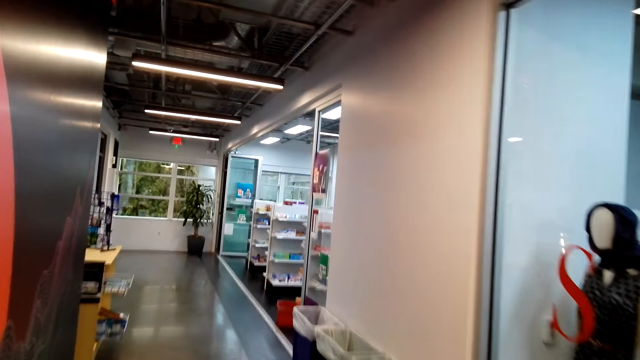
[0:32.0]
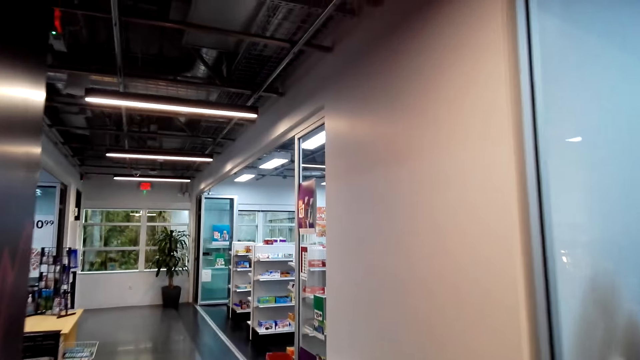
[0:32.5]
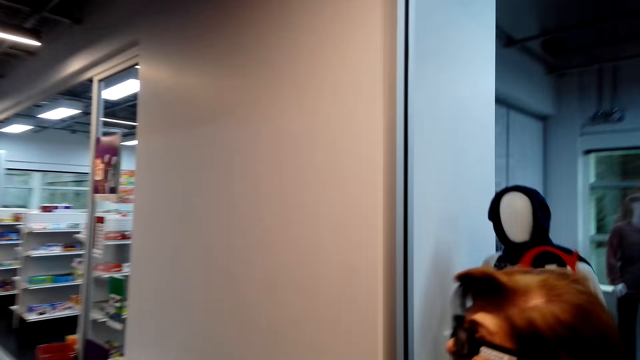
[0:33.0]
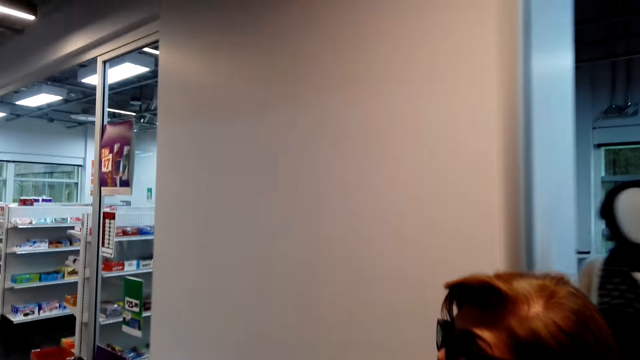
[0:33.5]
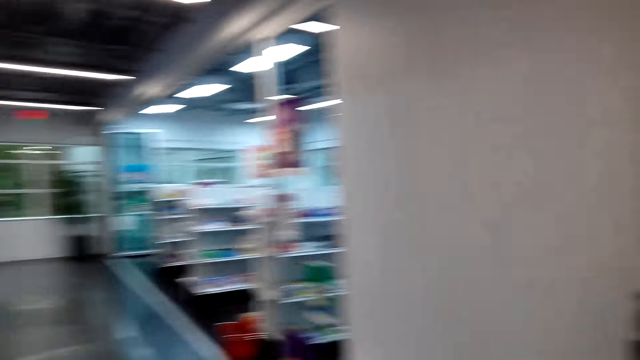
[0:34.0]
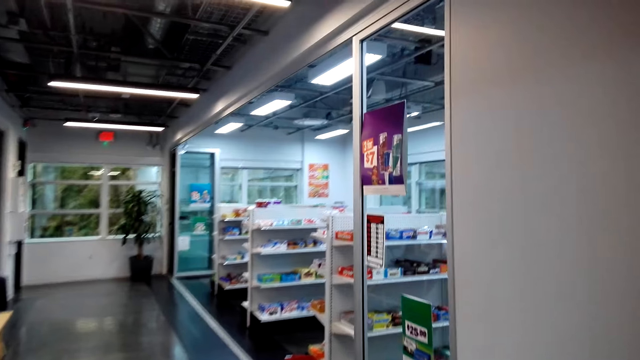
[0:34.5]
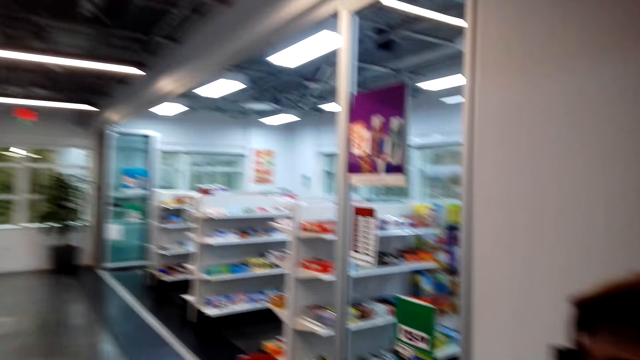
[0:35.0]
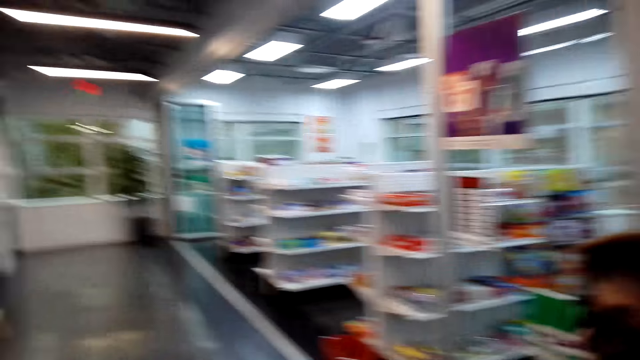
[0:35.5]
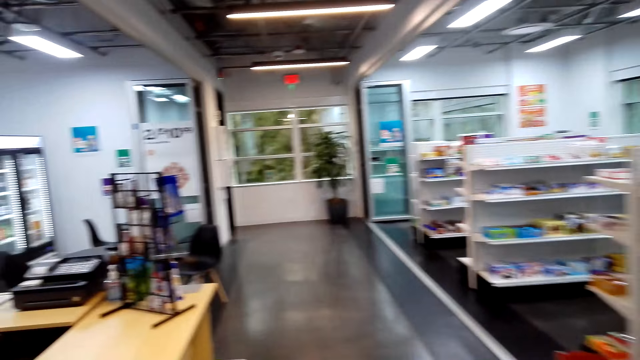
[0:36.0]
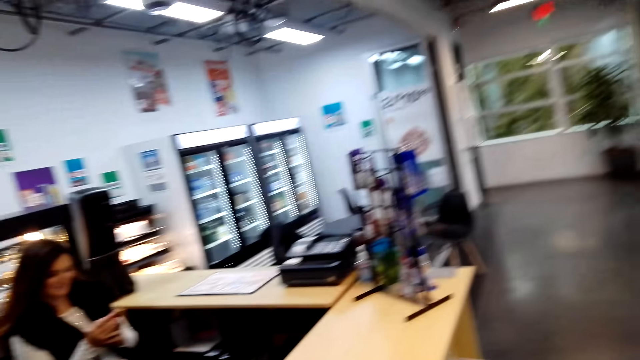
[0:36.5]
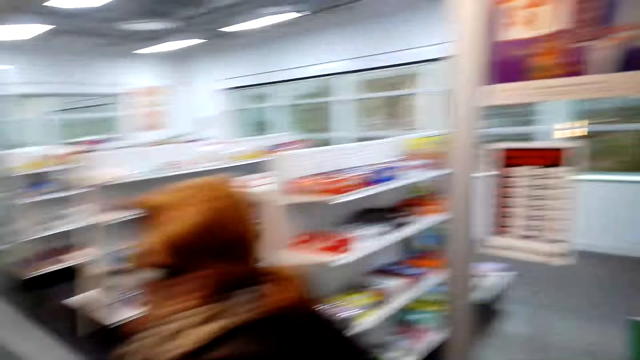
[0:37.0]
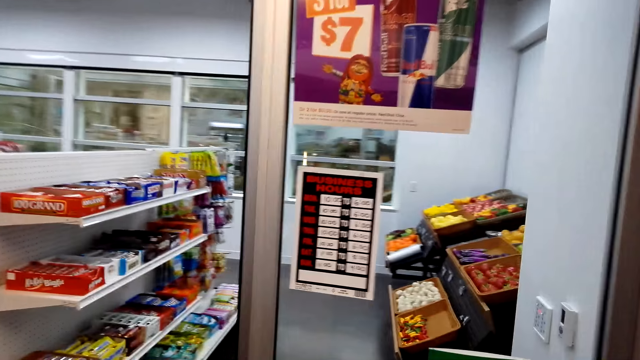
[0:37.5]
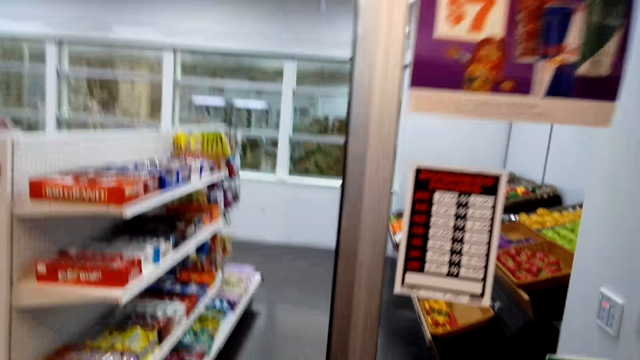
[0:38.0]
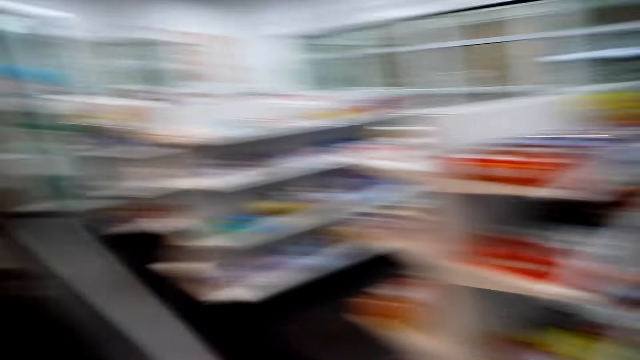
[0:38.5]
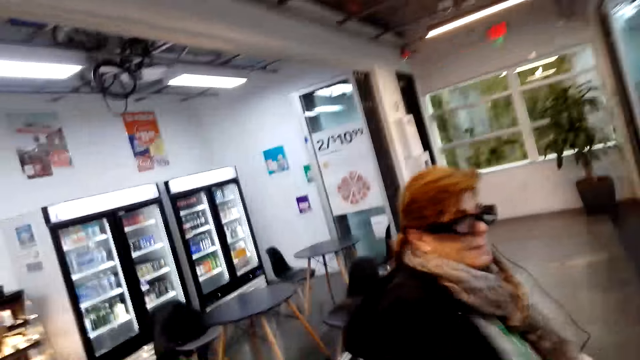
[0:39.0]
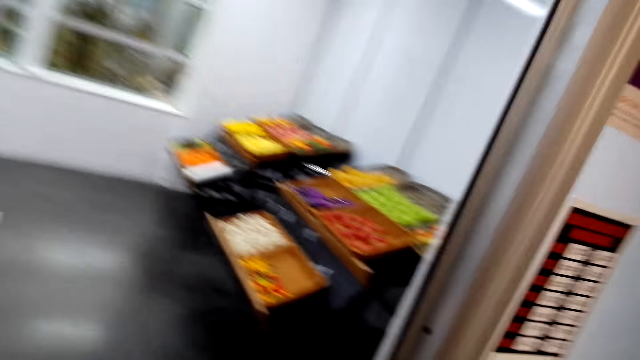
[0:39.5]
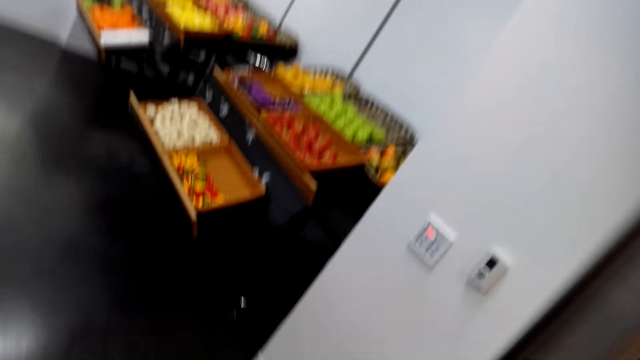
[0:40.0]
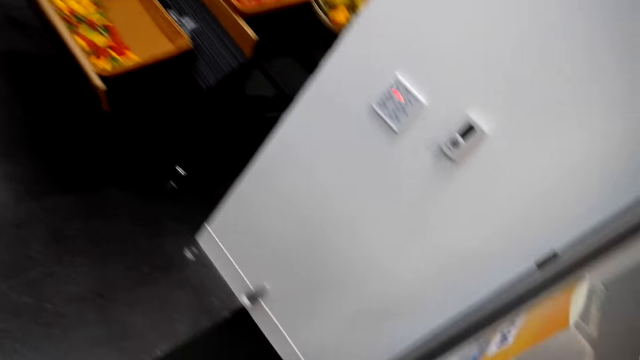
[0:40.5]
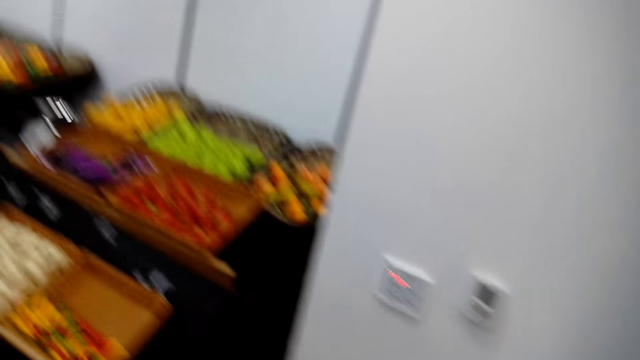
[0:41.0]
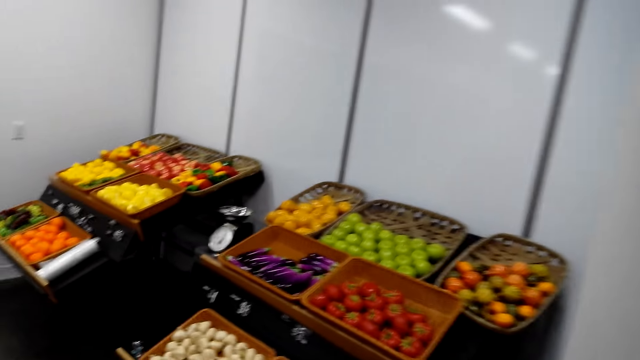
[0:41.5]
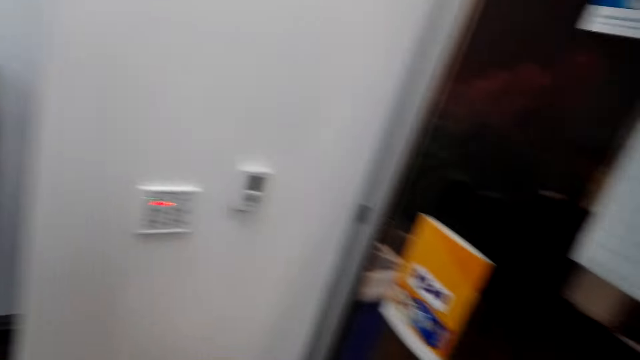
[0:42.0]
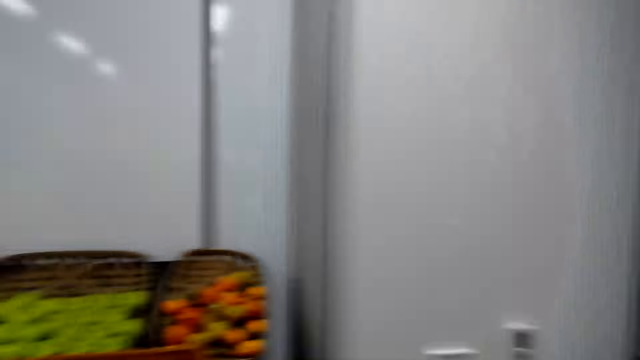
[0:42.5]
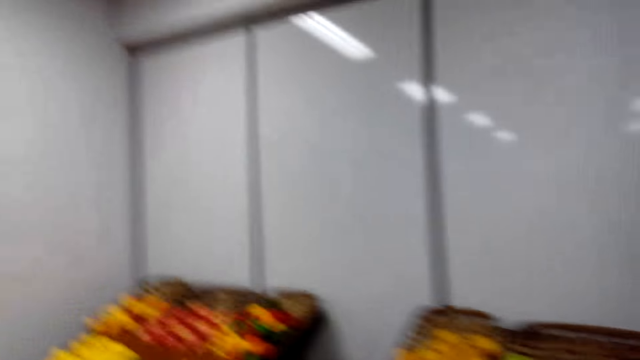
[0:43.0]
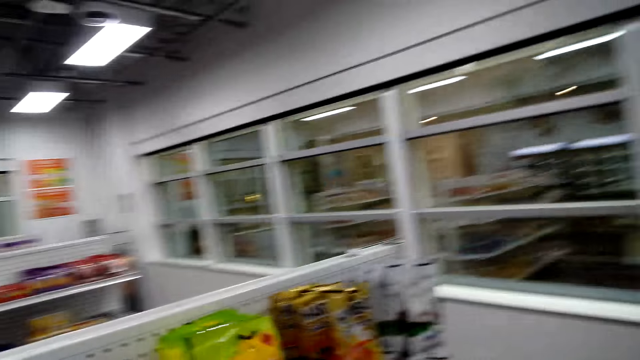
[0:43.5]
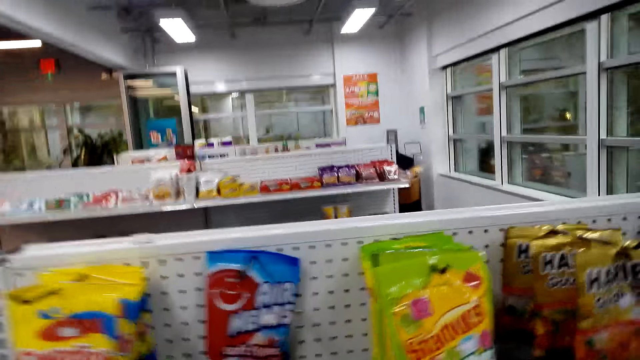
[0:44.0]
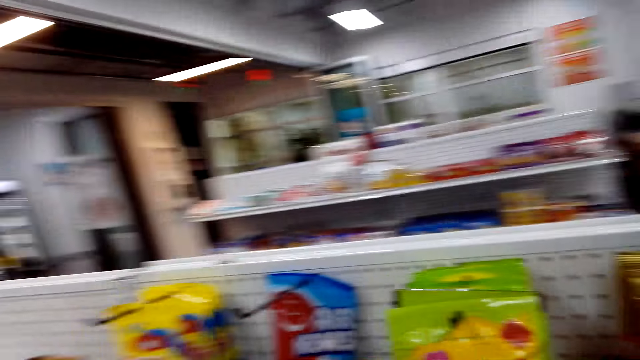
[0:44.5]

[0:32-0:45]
The camera wearer and a lady walk in the corridor towards the supermarket. The lady talks with the camera wearer. The camera wearer converses with the lady. The lady talks with the camera wearer. The camera wearer looks around. The camera wearer and the lady walk towards the supermarket. The camera wearer converses with the lady.

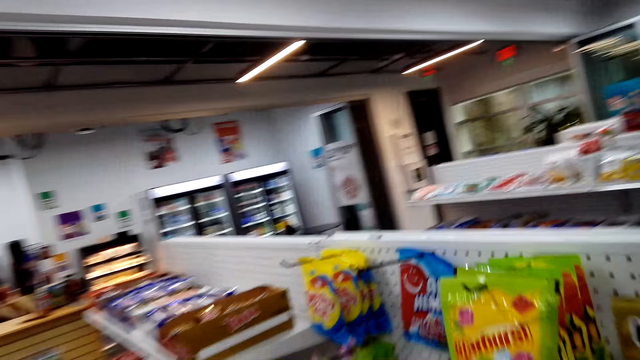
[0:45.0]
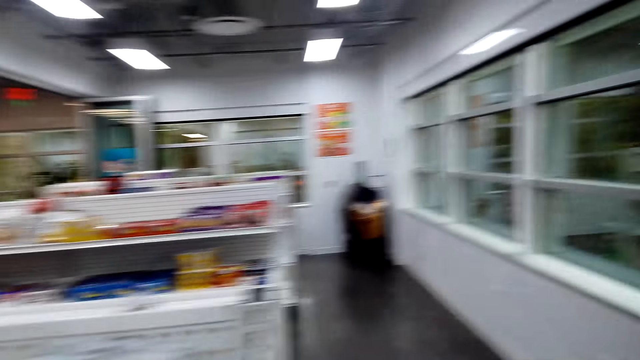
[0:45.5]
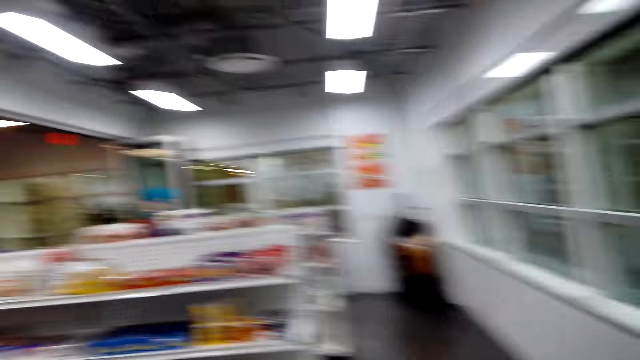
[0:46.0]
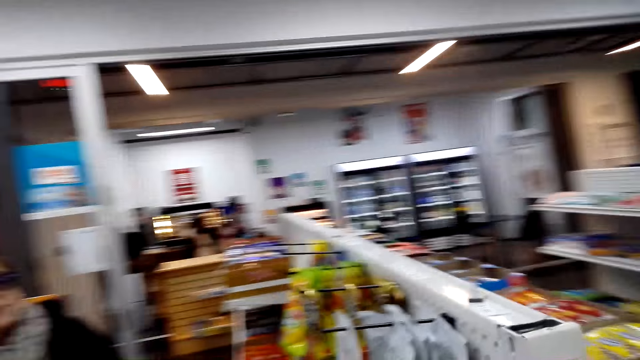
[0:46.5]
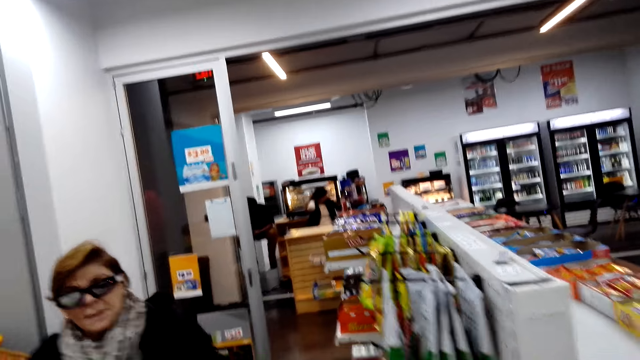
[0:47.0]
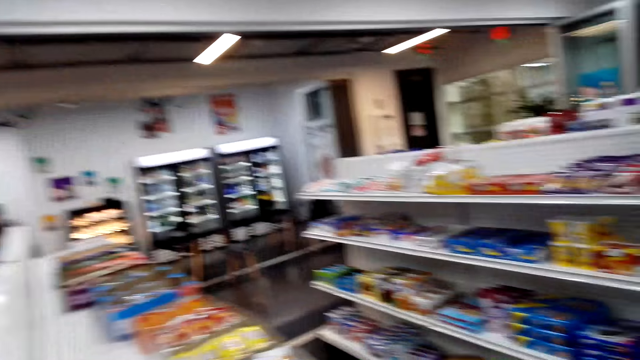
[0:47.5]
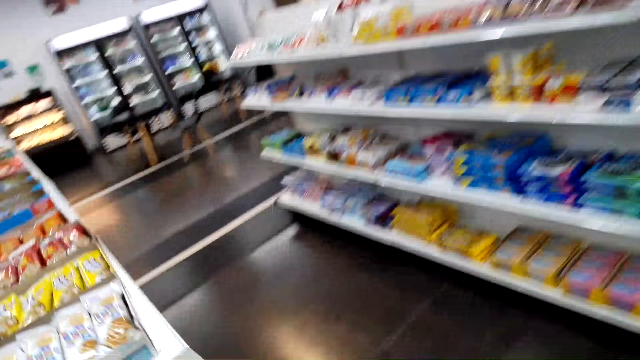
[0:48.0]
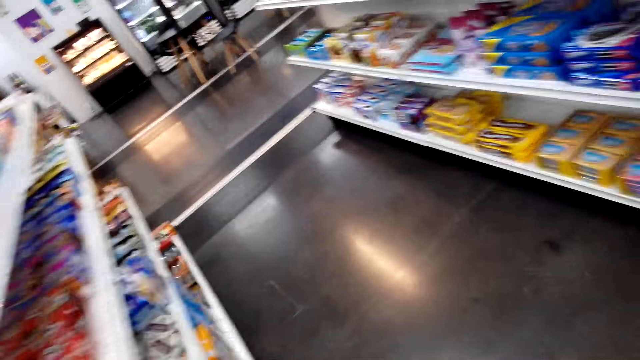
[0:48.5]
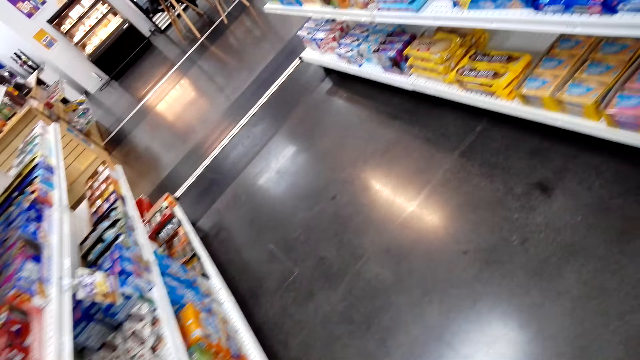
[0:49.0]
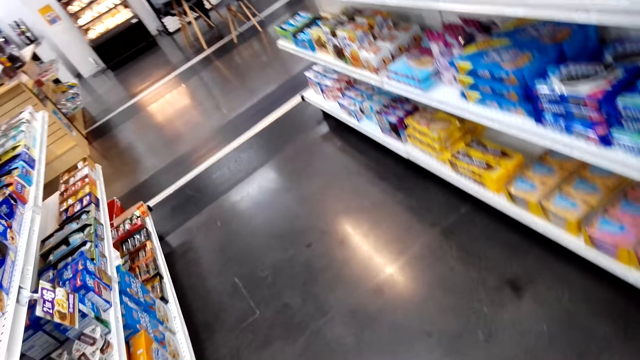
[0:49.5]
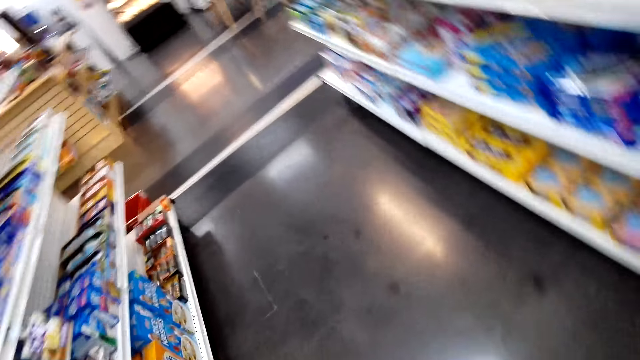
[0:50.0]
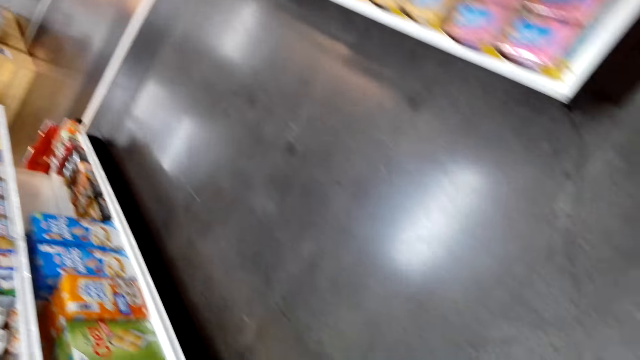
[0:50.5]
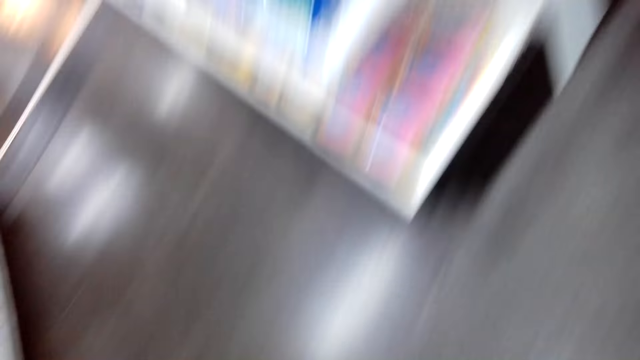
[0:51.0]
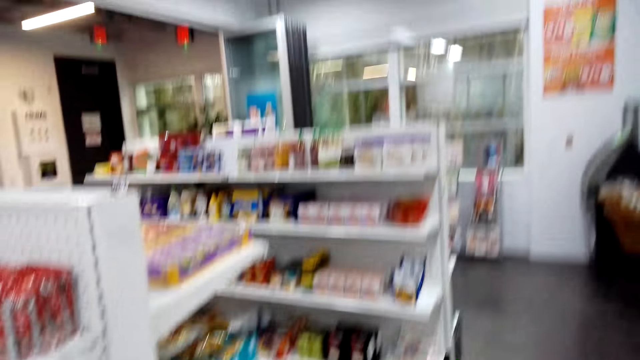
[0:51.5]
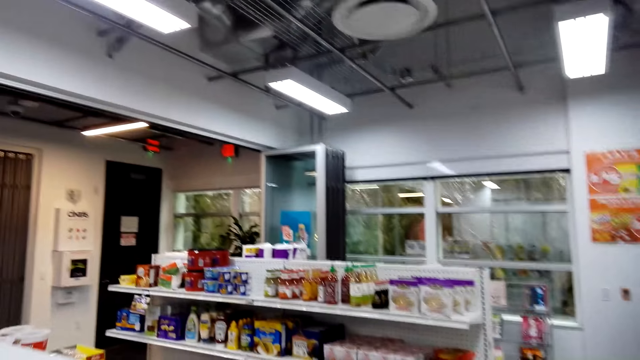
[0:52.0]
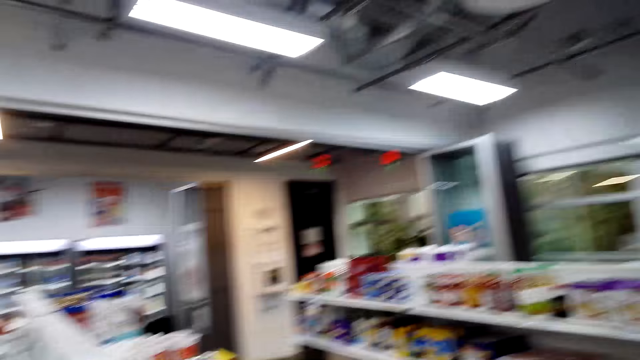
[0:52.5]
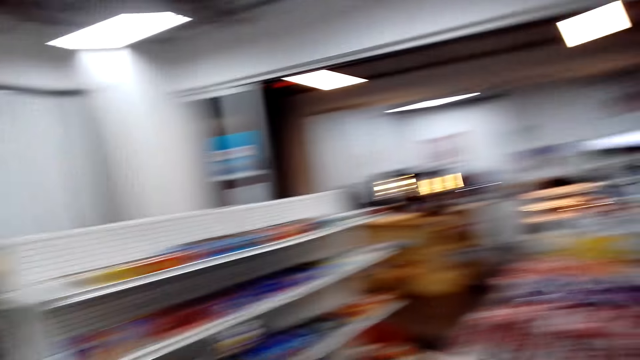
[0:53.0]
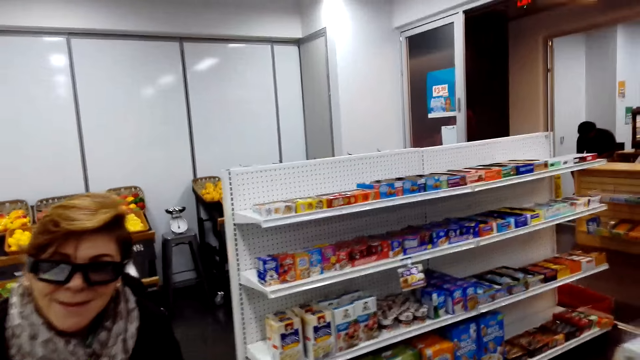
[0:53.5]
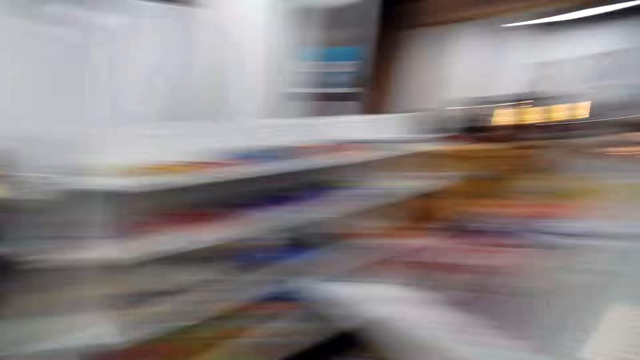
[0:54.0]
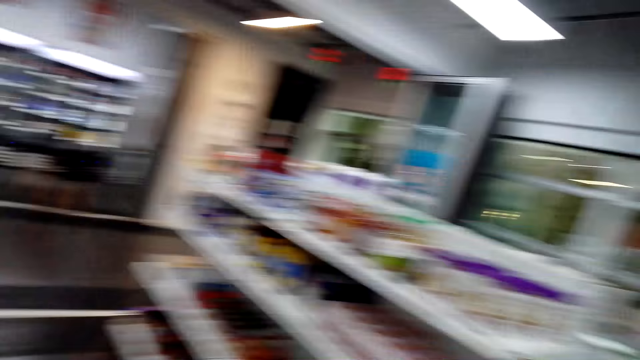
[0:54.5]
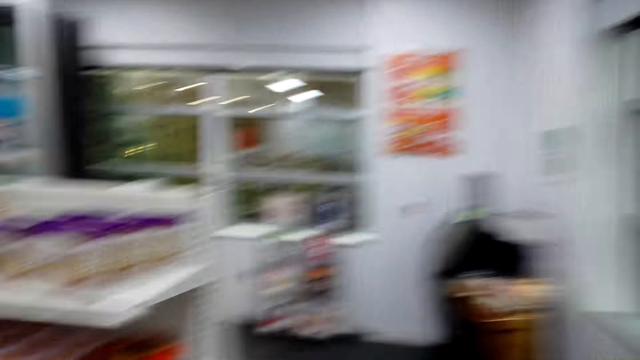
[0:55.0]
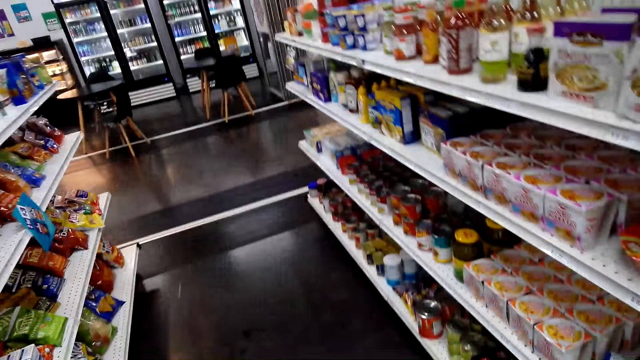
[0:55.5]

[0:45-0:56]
A lady talks with the camera wearer. The camera wearer and the lady look around the supermarket. The camera wearer talks with the lady. They look around. The lady talks with the camera wearer.
